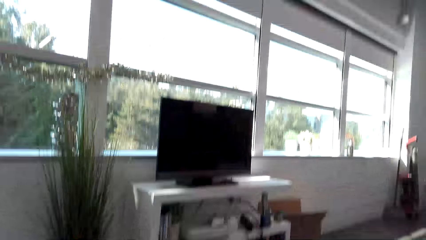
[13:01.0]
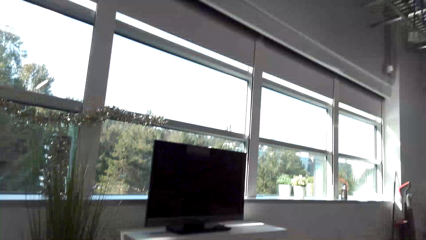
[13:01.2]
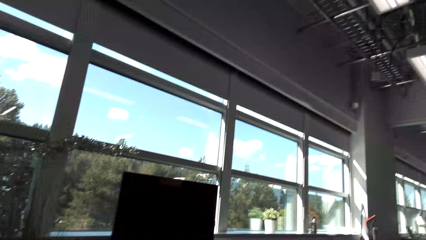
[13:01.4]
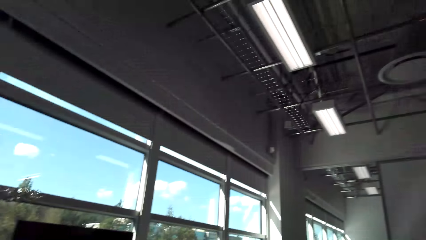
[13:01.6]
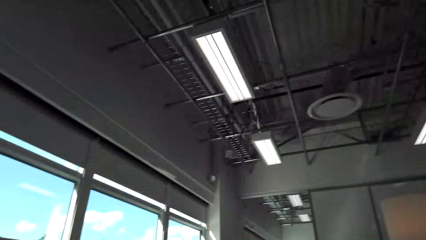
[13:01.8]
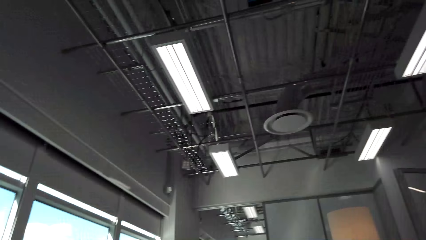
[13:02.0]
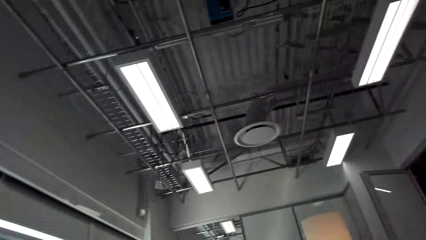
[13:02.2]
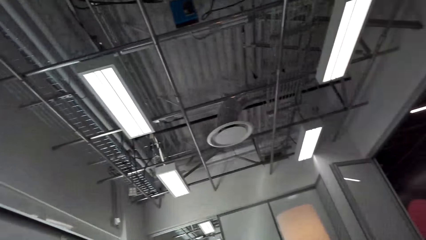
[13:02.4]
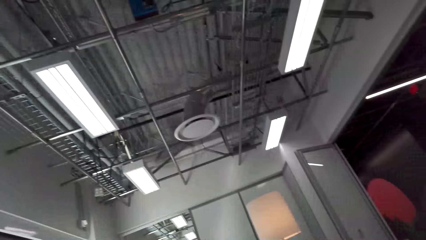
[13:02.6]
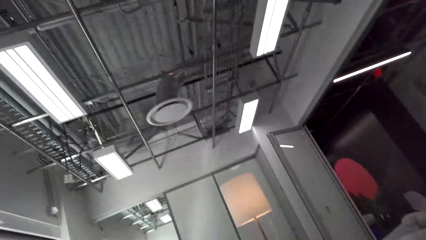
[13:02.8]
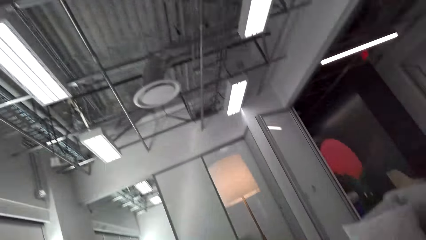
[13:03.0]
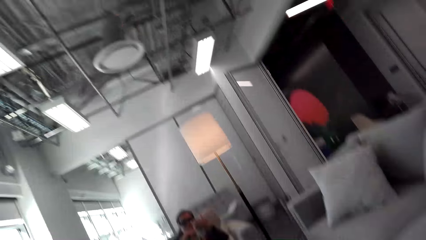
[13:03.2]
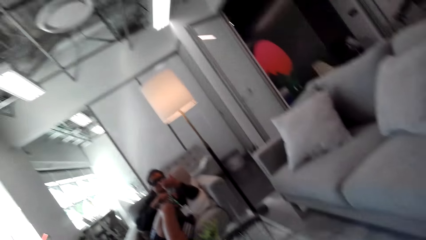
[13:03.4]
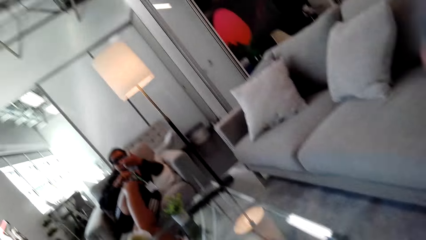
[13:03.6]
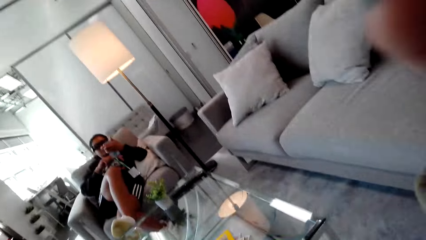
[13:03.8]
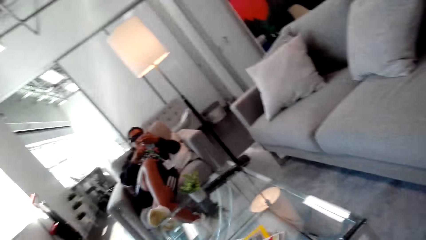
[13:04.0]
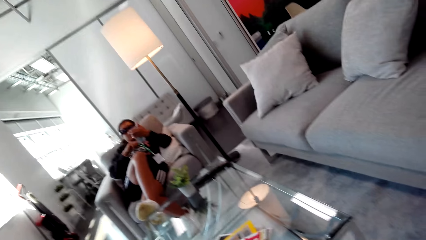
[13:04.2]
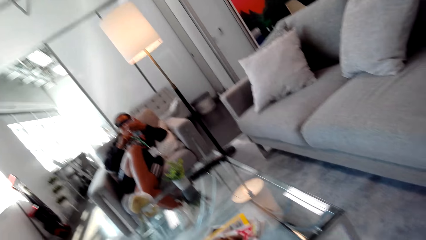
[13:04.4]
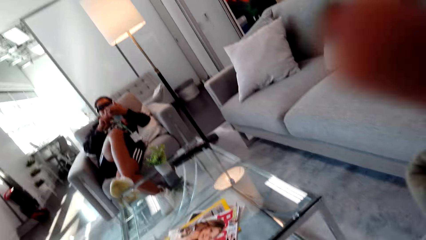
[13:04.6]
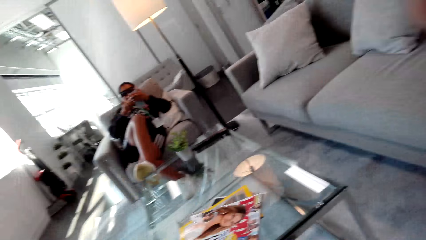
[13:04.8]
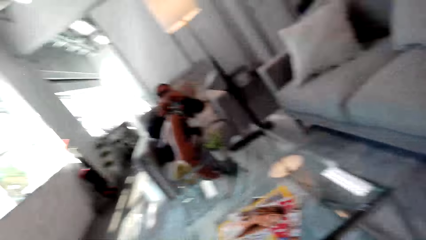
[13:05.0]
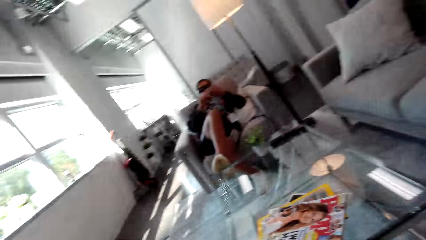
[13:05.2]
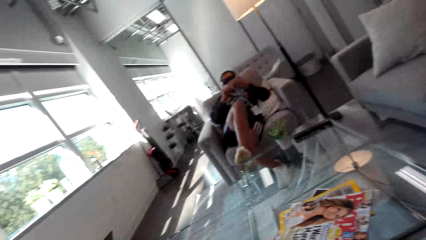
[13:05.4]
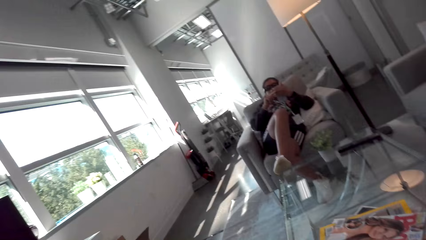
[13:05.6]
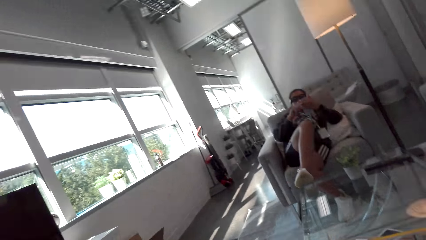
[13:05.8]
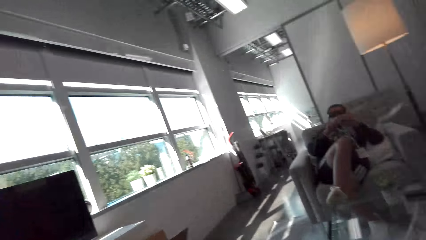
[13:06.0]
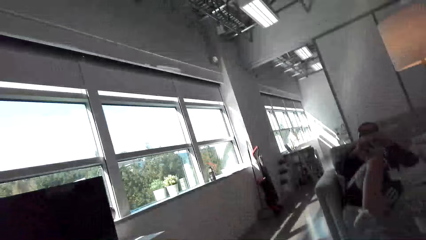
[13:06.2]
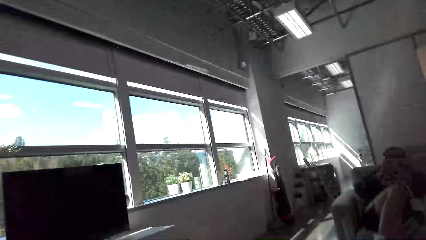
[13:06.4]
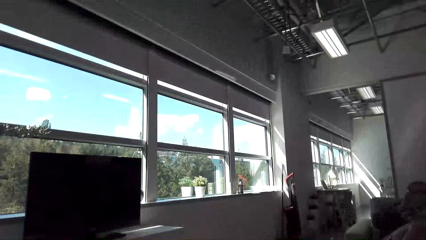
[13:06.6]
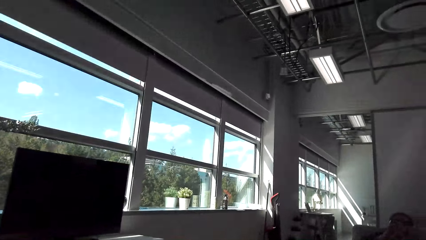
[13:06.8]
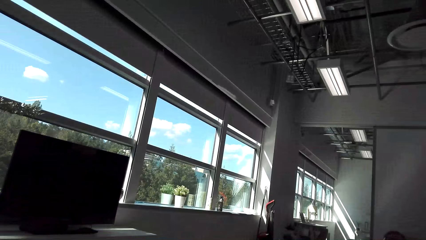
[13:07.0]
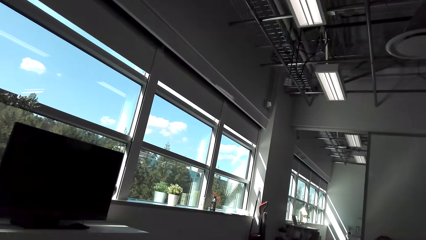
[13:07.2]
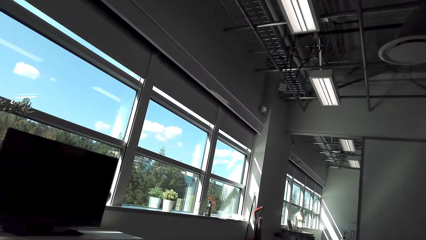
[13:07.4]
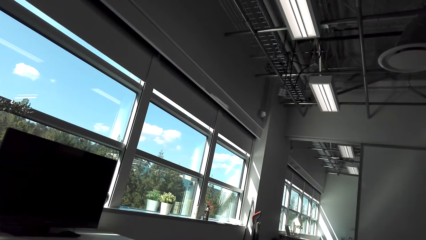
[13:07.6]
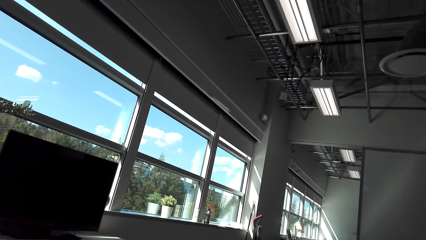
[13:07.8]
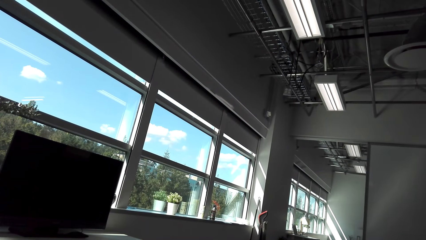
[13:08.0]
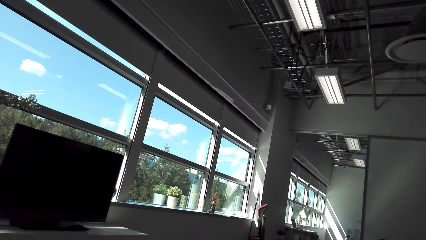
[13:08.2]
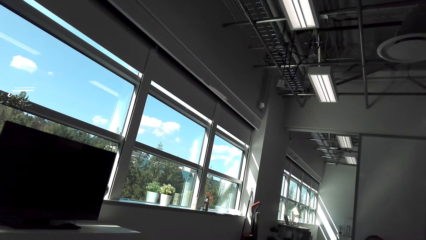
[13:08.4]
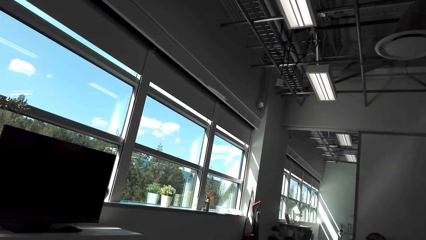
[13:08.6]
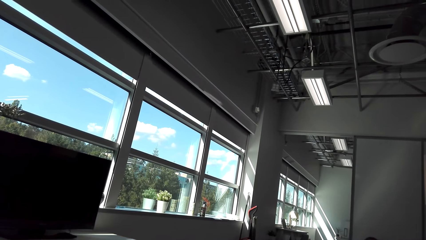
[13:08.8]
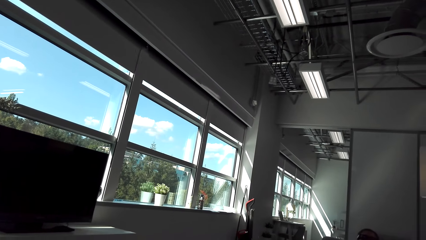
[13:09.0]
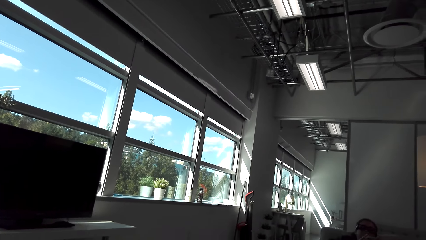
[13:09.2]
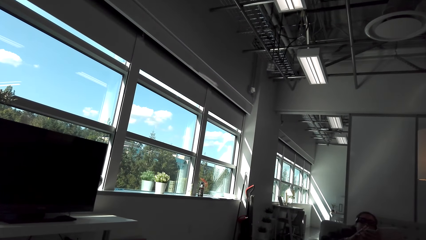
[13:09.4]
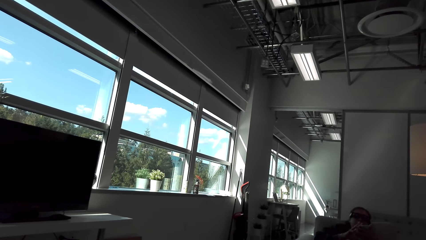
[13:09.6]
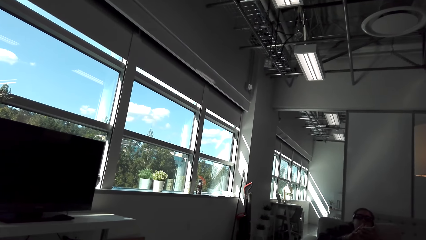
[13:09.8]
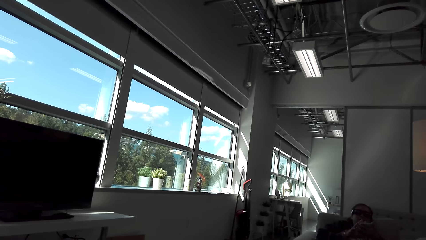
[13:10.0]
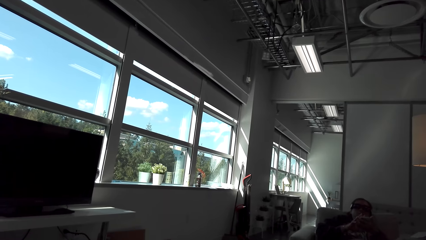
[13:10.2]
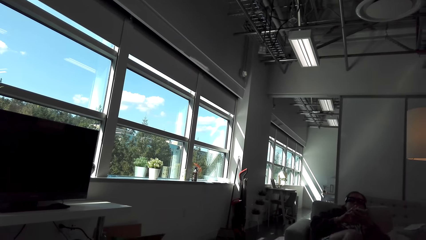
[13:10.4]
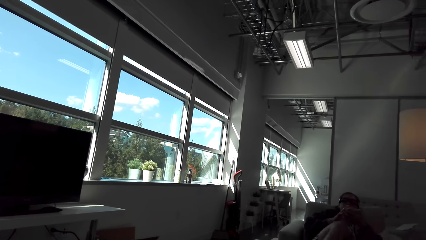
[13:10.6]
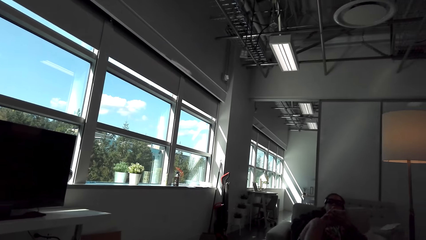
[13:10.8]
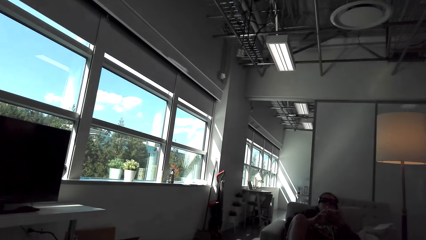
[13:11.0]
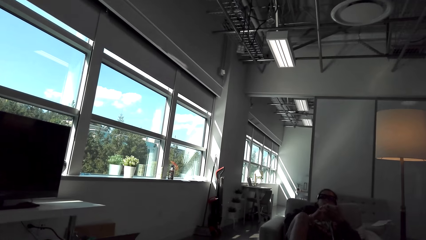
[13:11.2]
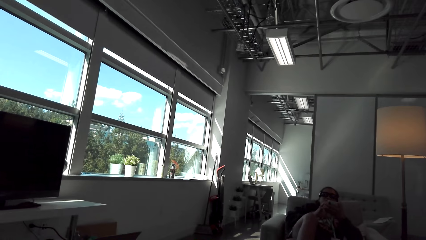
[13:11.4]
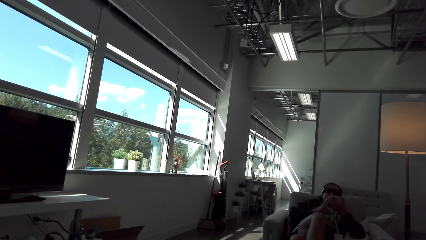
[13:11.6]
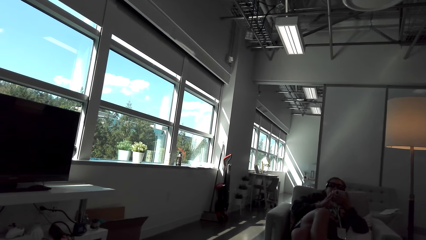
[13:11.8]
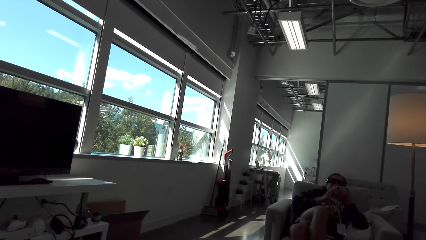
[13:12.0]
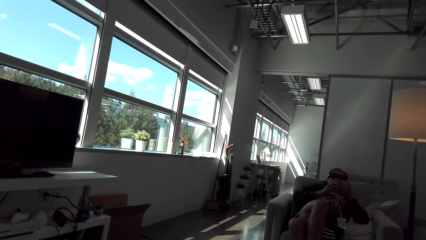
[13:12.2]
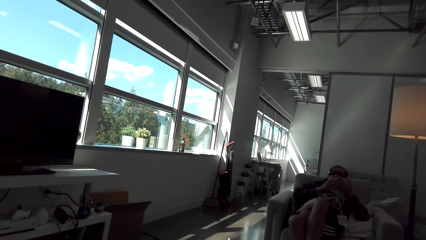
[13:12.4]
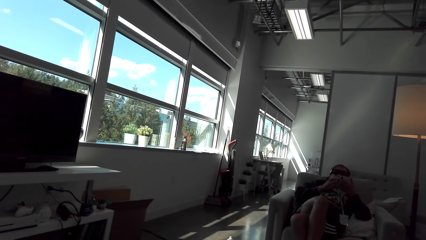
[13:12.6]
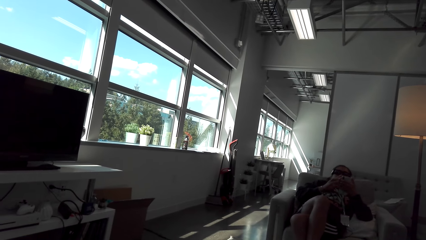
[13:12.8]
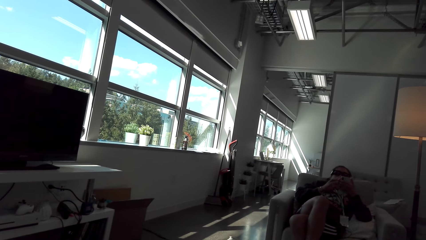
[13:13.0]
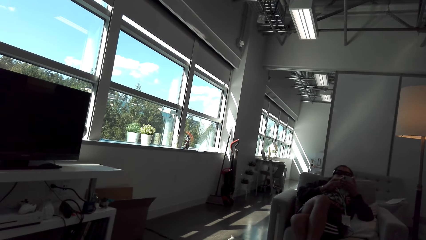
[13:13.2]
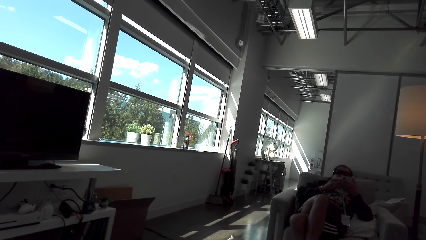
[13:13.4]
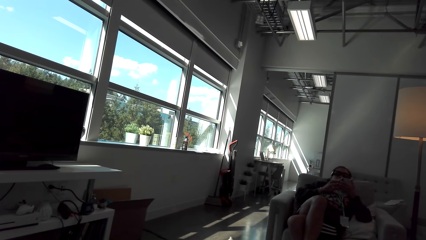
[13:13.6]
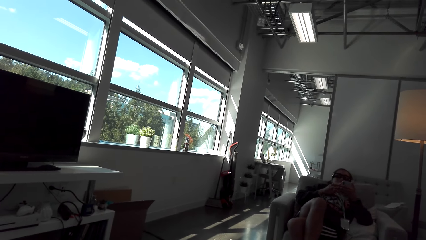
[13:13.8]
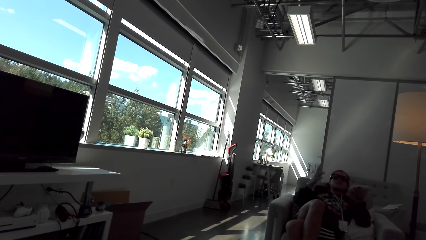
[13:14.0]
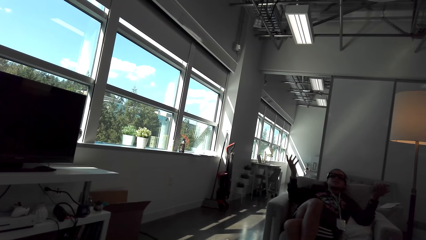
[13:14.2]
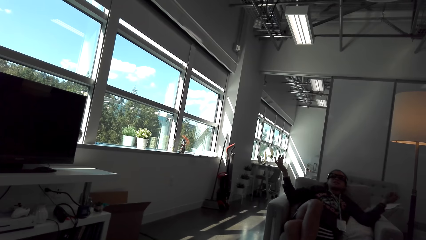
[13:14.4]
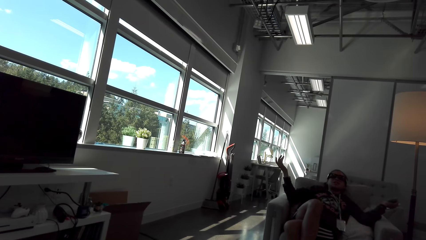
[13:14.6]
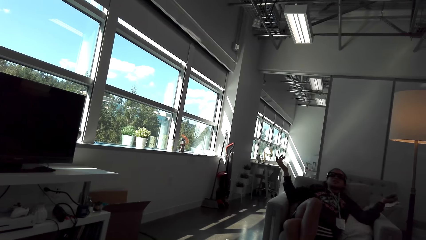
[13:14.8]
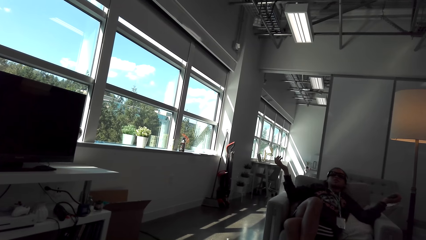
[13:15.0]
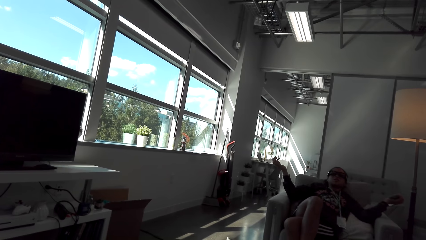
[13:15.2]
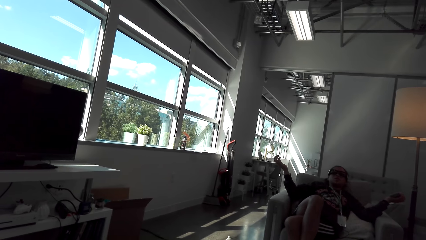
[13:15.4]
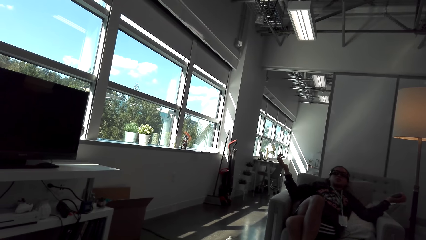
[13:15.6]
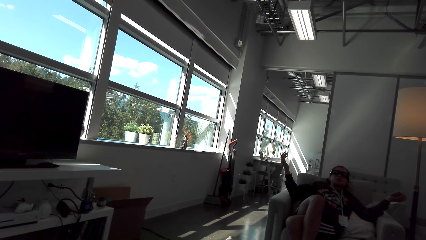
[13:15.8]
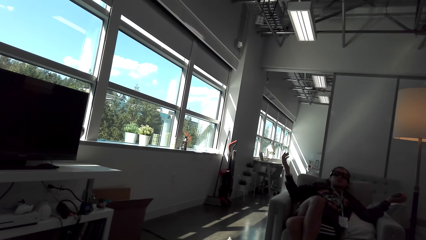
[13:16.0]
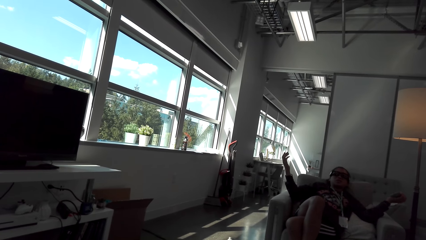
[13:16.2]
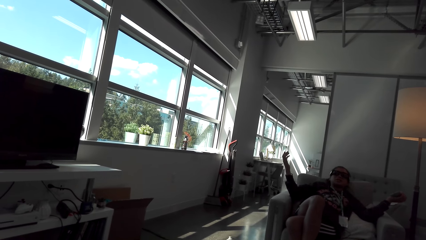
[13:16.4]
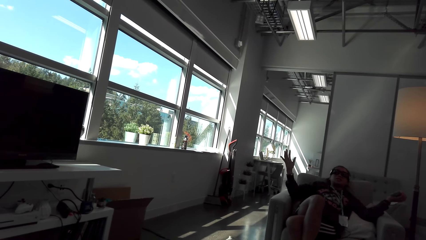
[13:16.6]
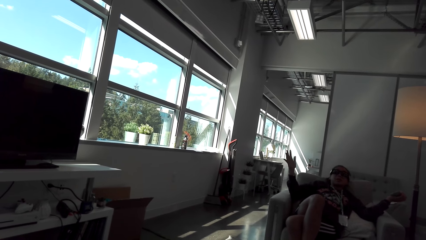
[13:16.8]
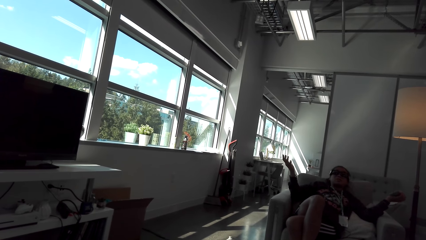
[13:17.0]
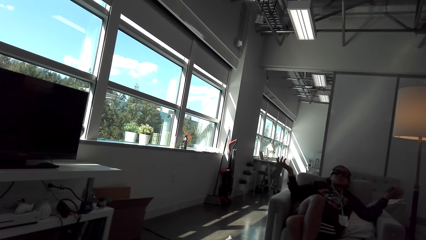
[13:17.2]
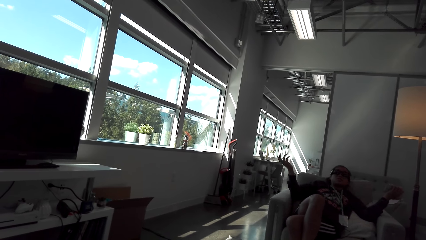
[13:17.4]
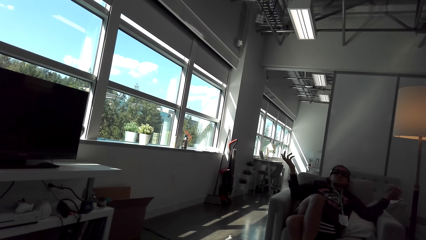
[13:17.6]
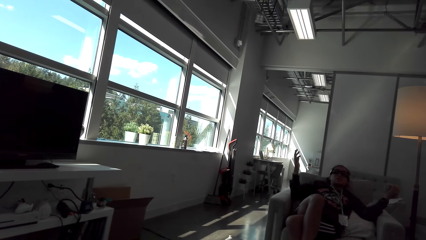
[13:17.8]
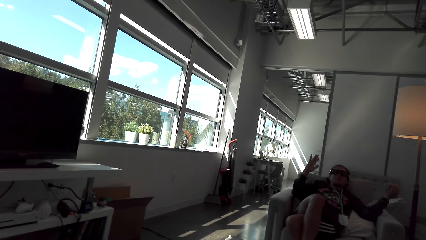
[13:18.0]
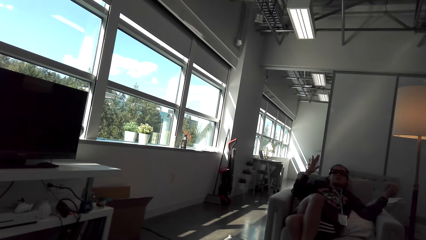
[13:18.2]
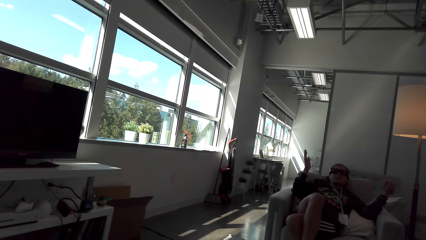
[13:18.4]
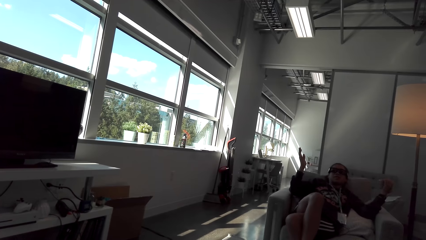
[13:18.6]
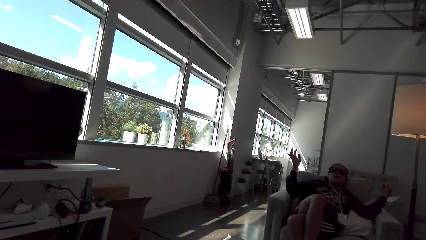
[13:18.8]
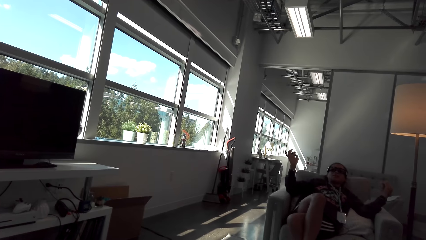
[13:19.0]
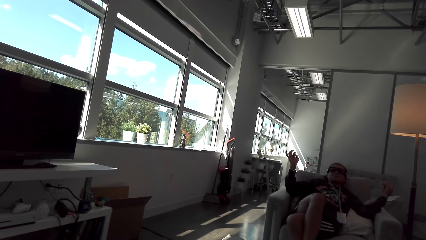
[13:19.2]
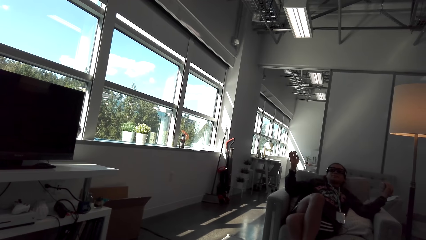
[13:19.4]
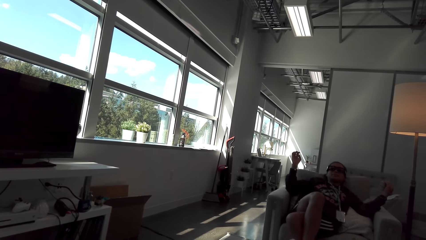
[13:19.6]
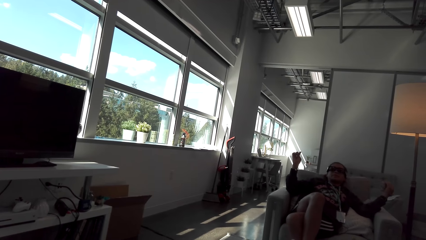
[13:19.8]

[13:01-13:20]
The camera wearer looks around. They adjust the camera. A woman holds a mobile phone. The woman looks around, moves a leg, and gestures with her hand.
